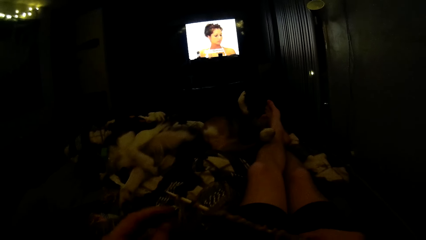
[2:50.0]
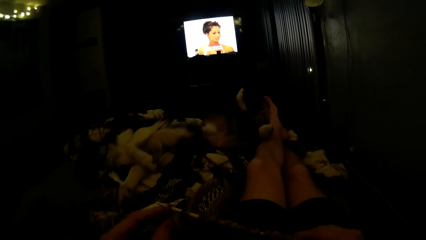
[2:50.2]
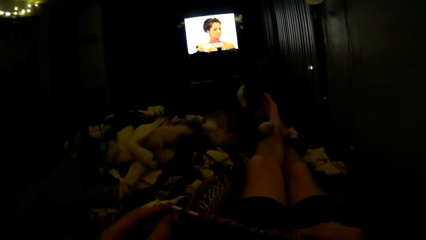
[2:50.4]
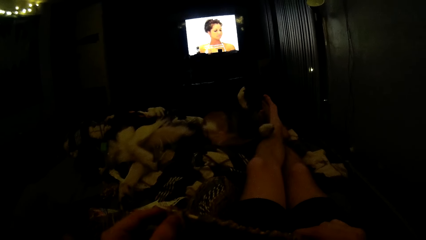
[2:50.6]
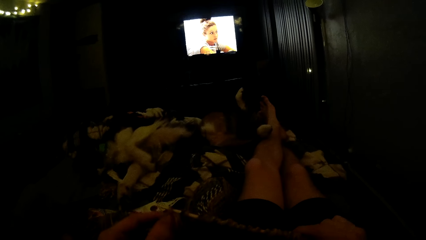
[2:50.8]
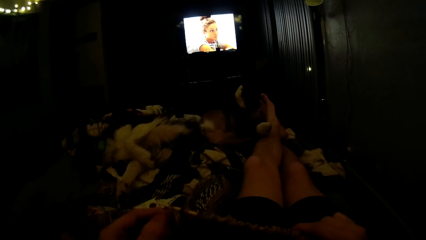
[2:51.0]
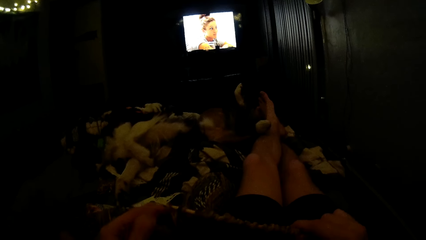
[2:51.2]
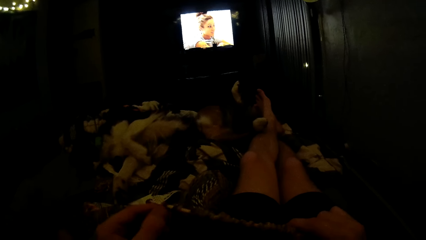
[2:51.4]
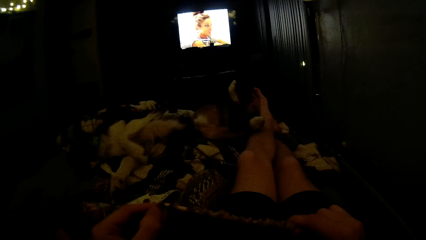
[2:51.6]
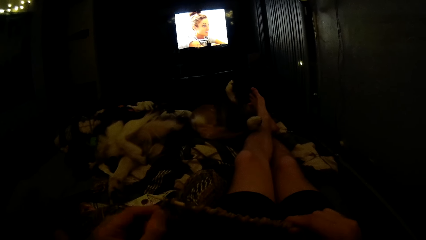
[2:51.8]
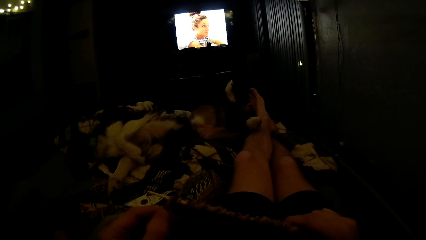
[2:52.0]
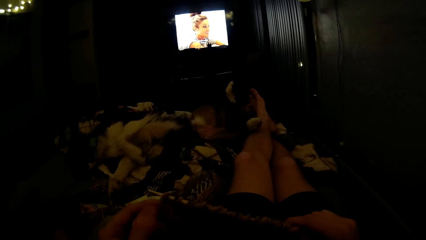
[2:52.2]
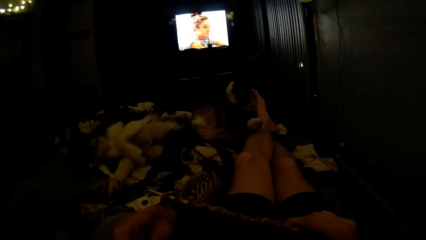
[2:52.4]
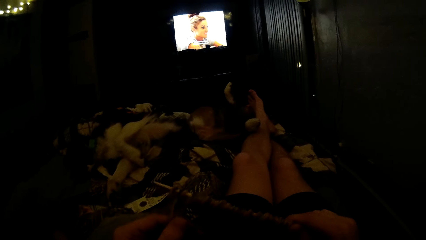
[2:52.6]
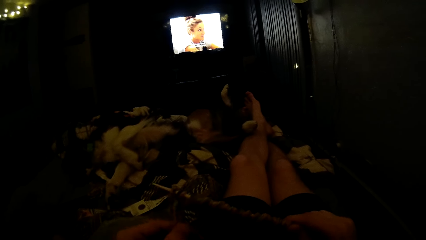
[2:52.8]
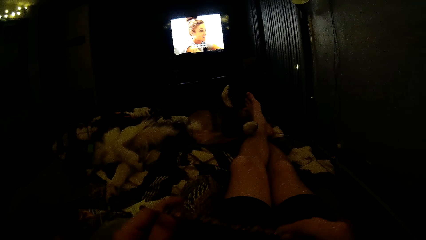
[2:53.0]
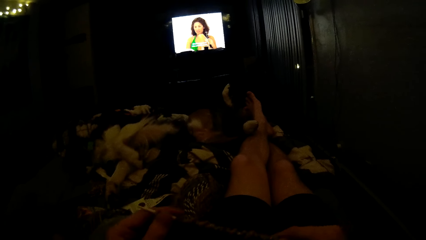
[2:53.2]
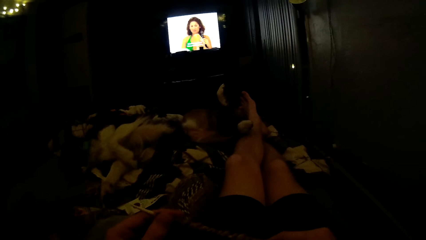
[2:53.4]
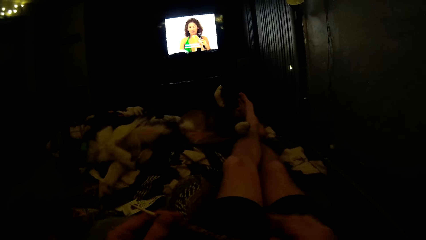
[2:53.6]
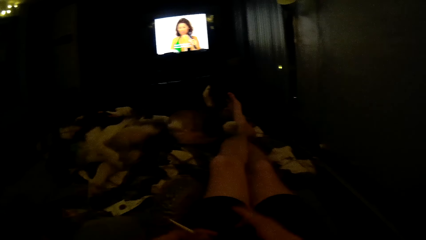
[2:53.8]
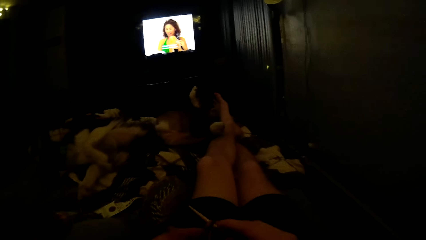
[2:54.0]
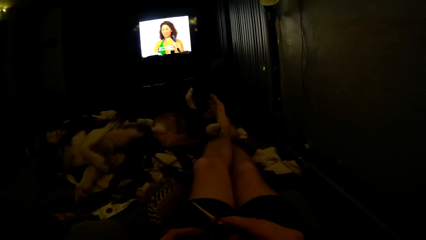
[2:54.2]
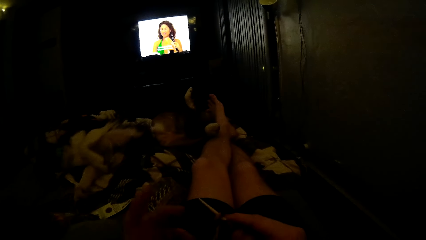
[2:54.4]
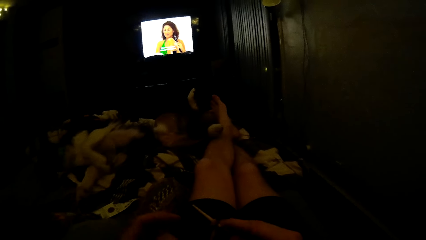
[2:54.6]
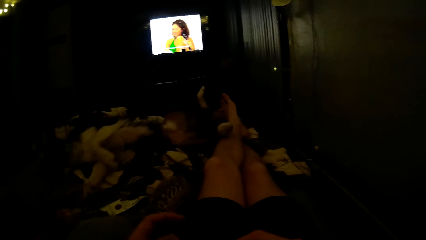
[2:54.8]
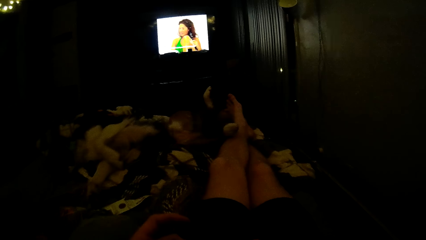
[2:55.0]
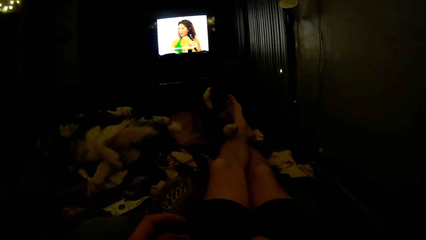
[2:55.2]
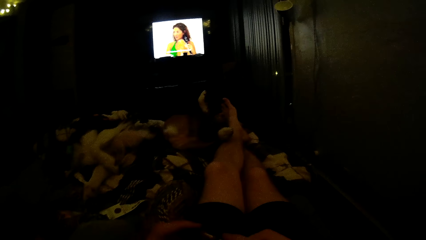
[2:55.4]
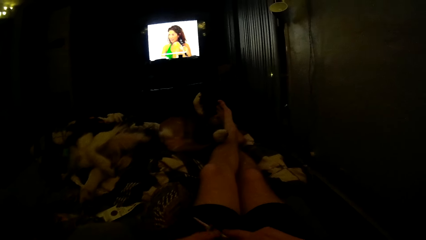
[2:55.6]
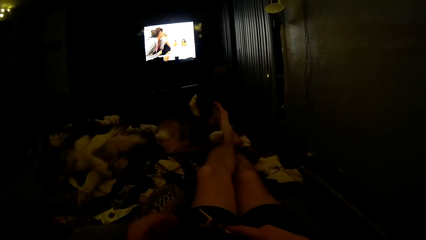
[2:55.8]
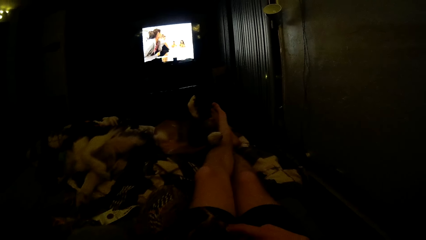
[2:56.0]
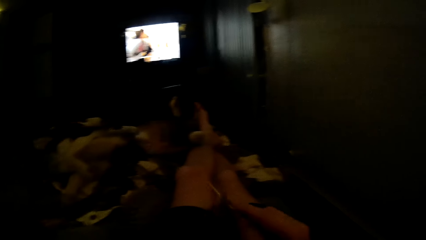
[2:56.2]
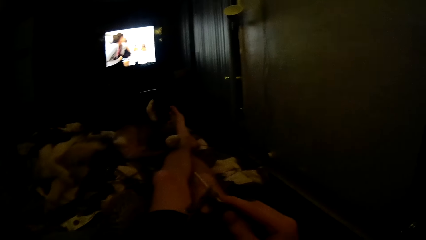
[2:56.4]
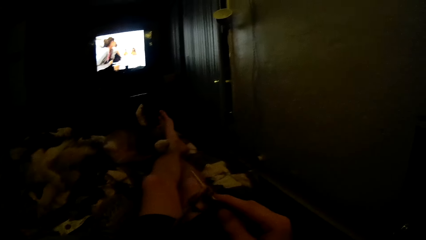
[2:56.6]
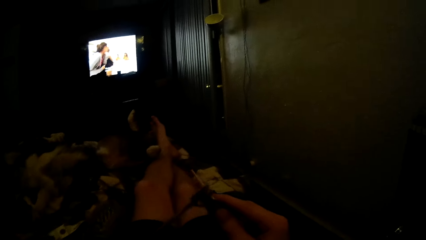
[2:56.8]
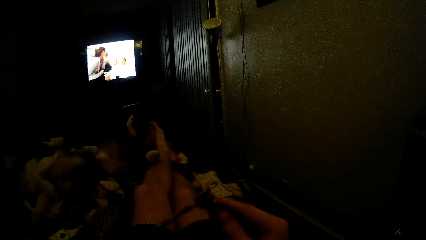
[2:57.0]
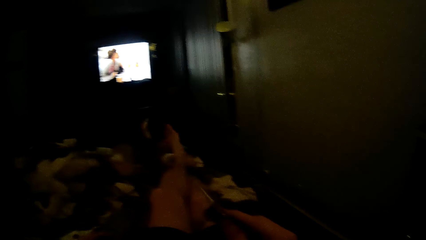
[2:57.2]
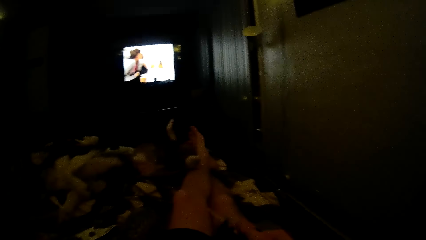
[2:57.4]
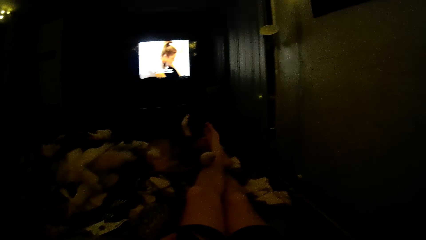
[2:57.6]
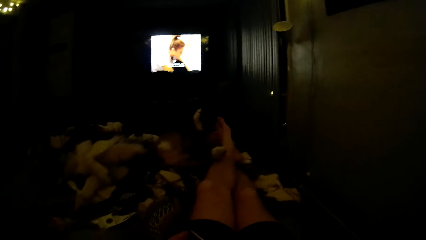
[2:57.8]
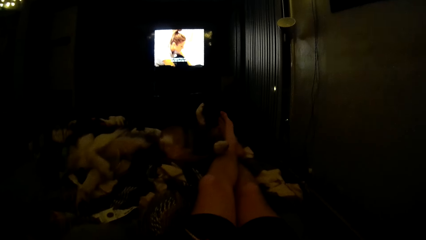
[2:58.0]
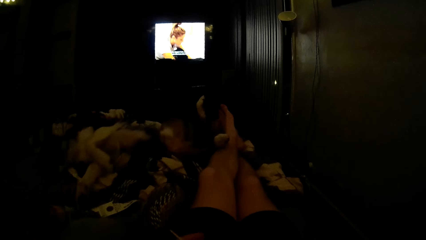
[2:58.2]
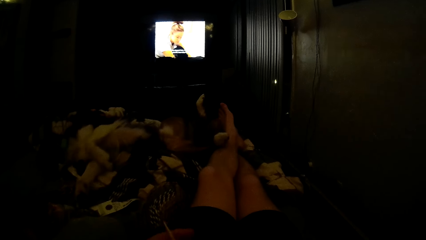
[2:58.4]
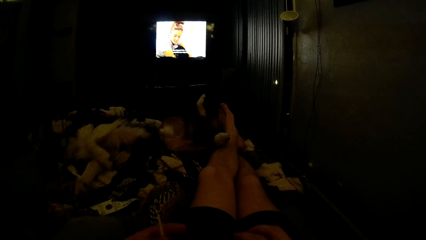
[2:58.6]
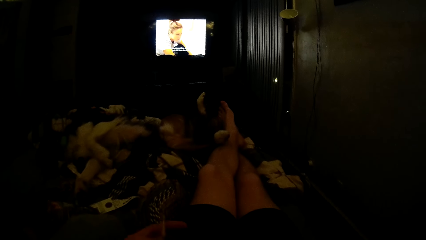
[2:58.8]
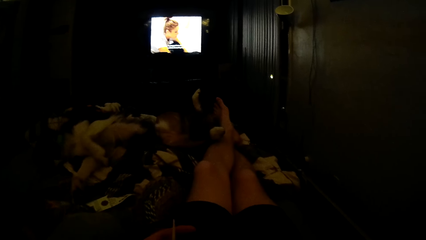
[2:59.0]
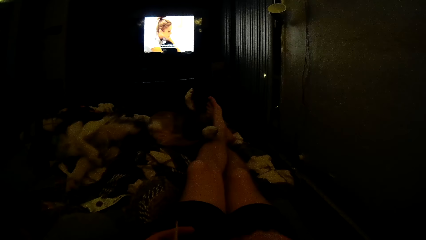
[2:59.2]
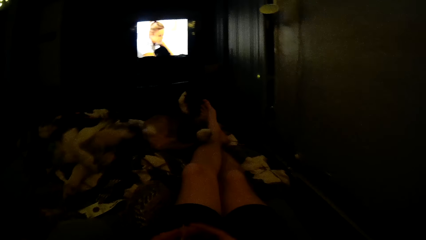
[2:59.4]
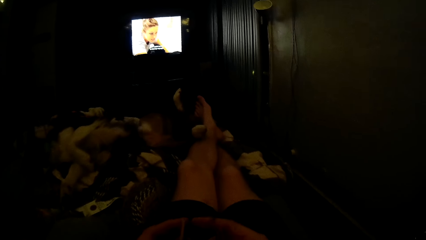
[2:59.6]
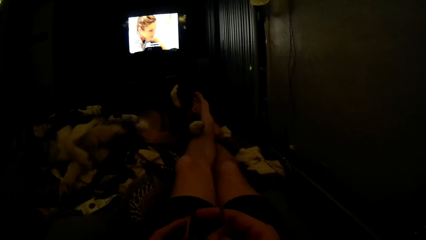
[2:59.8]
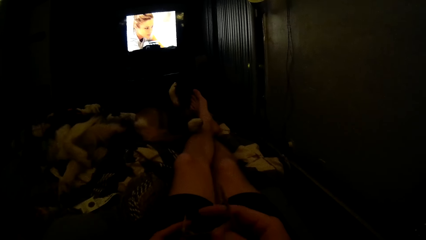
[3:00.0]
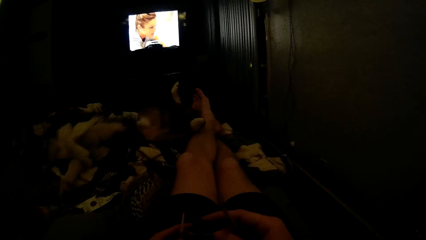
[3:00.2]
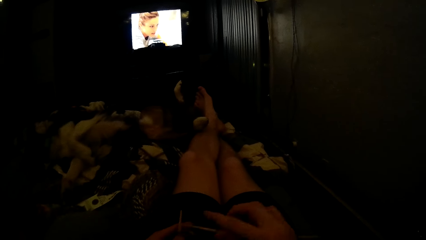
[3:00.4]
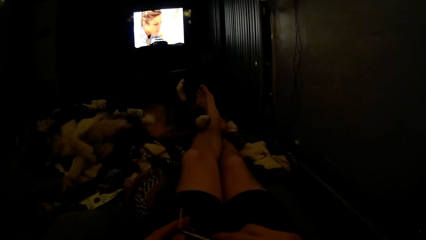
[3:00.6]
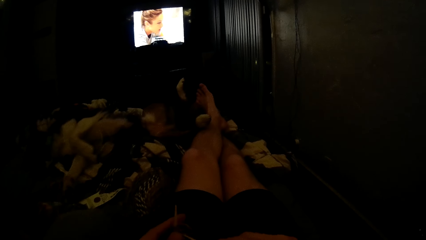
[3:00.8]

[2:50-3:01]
The camera wearer holds the fabric. They knit the fabric with a crochet hook.

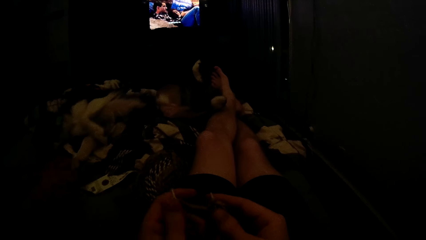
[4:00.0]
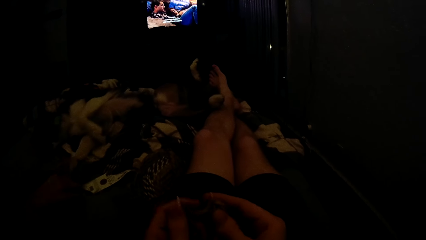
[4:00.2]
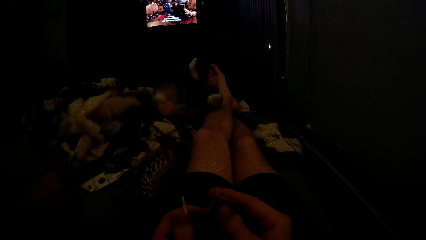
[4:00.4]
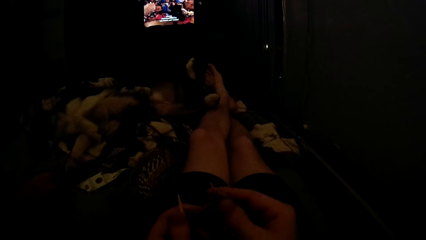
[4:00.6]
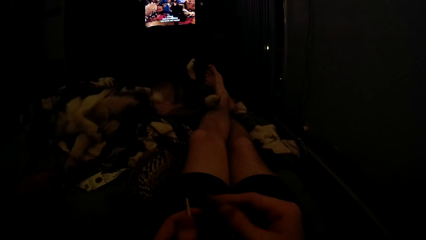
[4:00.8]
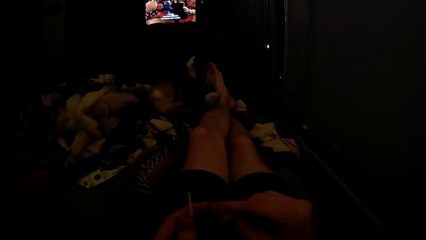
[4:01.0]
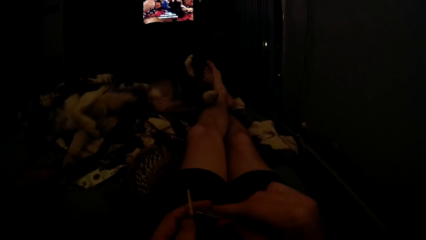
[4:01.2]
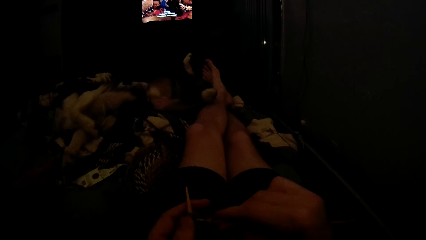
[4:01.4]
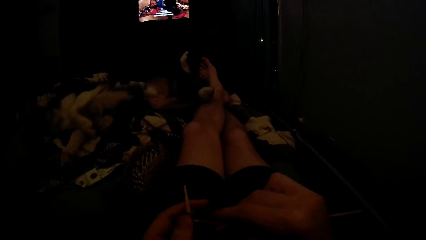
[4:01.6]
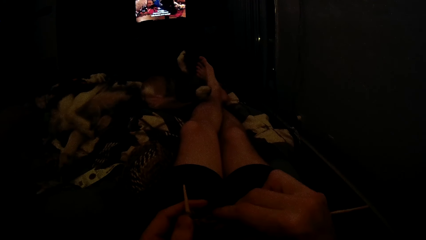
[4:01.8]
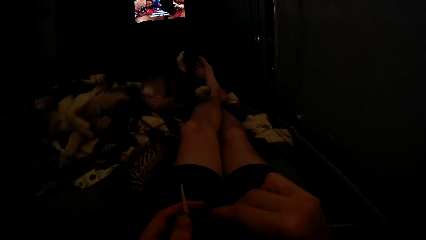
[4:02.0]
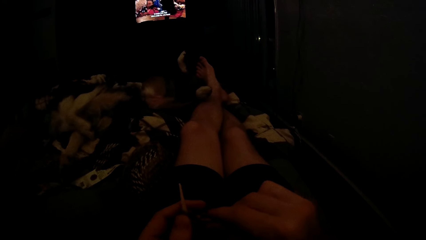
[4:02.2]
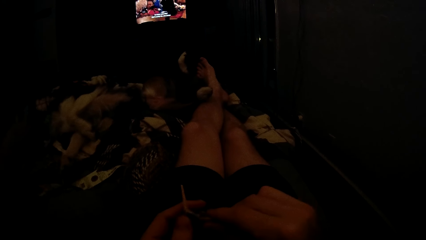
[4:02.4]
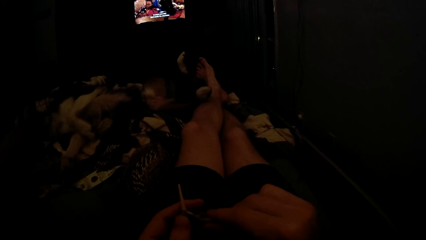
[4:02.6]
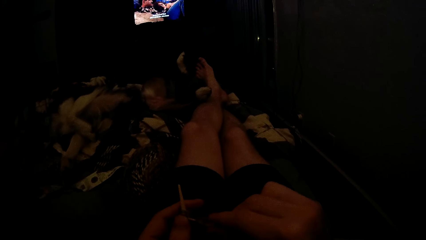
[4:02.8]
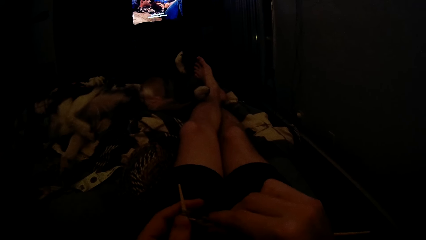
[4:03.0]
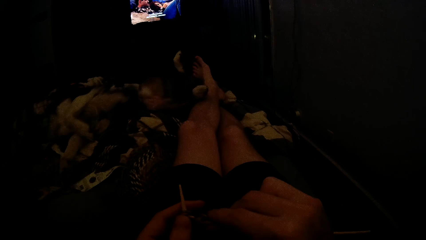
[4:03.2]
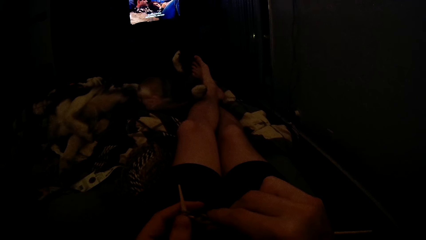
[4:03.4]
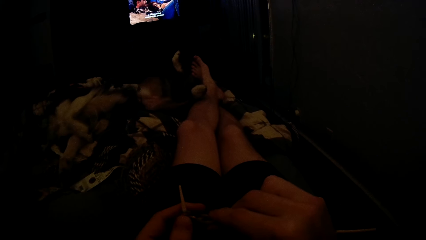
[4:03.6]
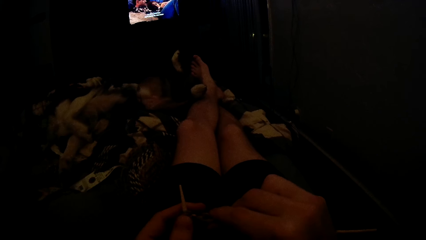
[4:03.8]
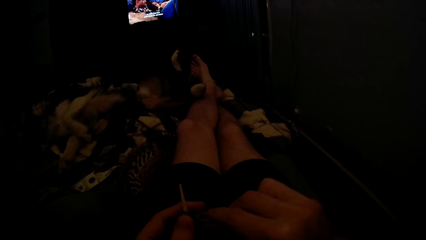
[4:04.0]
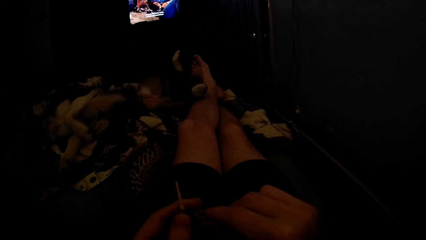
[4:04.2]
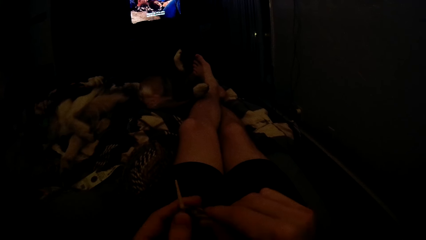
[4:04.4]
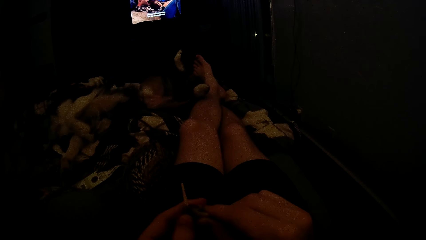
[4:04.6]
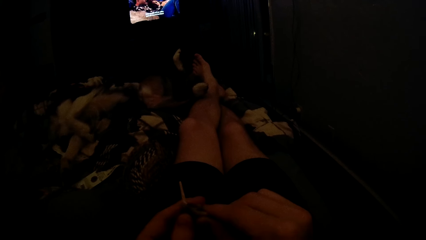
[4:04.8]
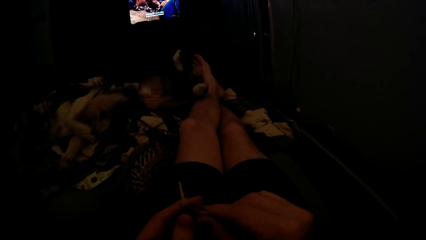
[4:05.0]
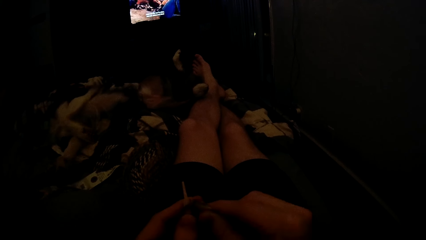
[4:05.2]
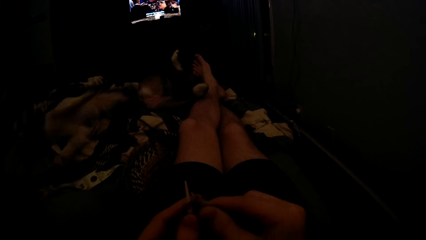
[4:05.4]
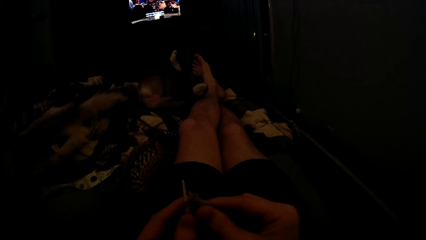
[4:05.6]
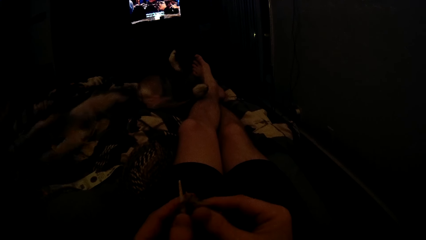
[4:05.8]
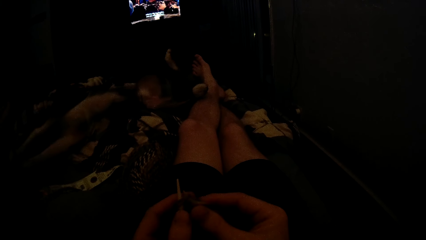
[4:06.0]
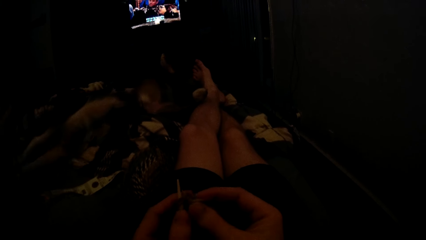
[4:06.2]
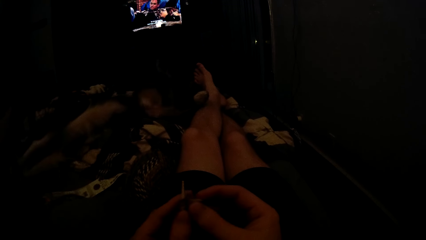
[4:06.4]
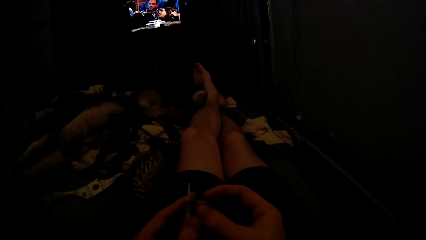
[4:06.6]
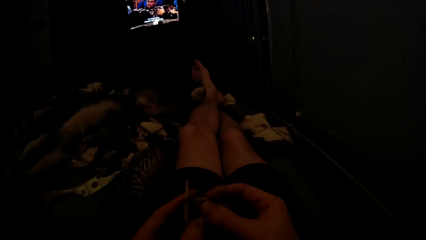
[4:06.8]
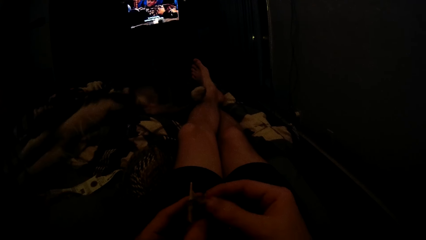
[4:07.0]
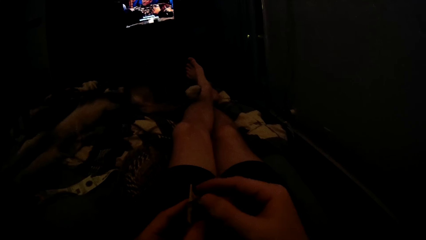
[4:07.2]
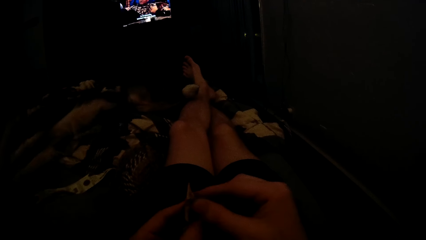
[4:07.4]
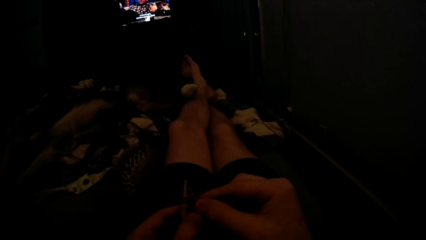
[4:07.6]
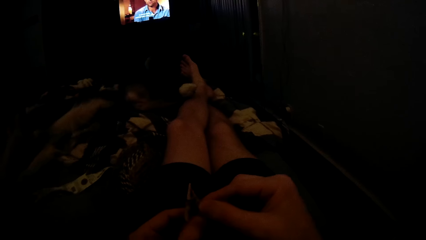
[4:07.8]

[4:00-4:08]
A man holds something. The camera wearer knits the fabric with a crochet hook.
